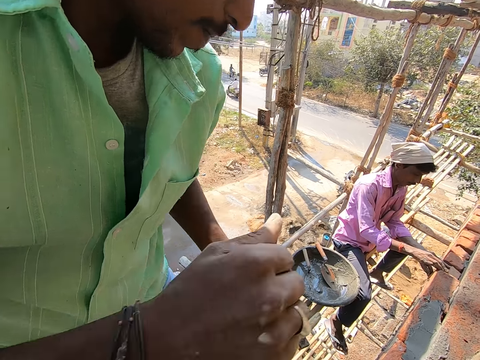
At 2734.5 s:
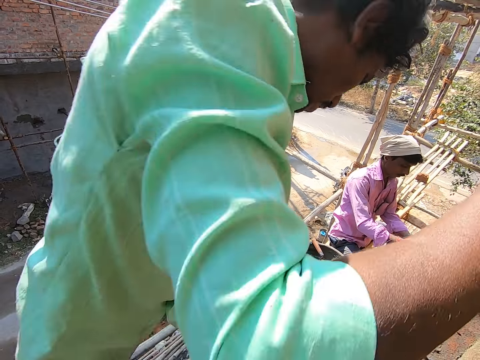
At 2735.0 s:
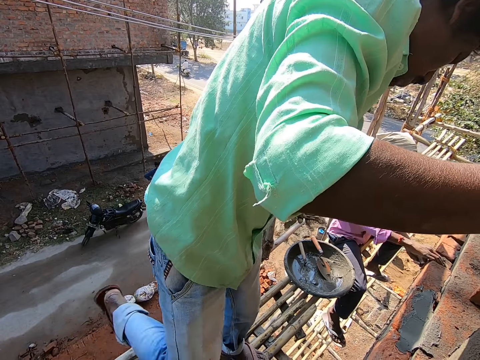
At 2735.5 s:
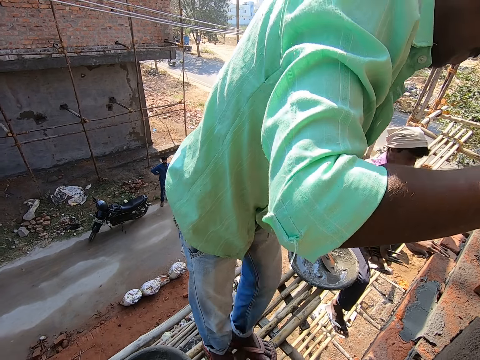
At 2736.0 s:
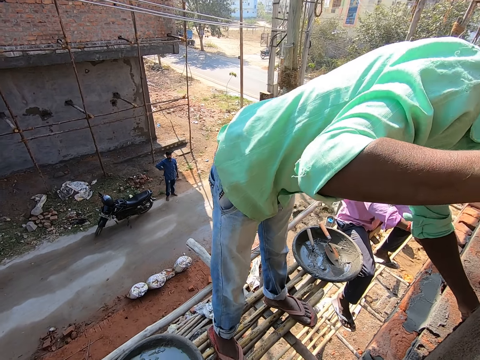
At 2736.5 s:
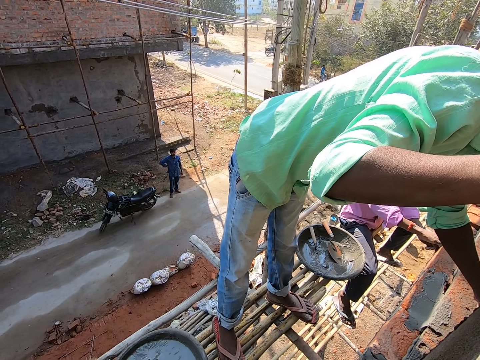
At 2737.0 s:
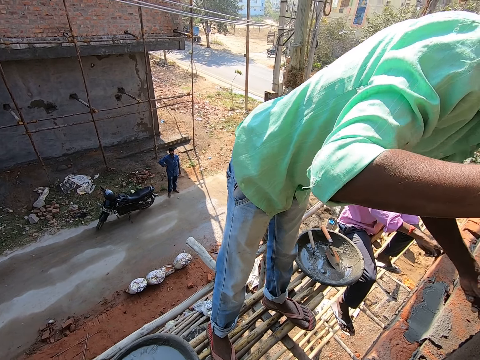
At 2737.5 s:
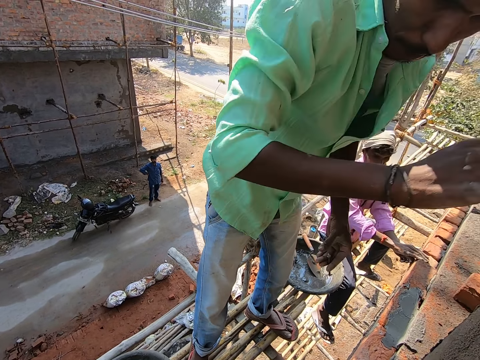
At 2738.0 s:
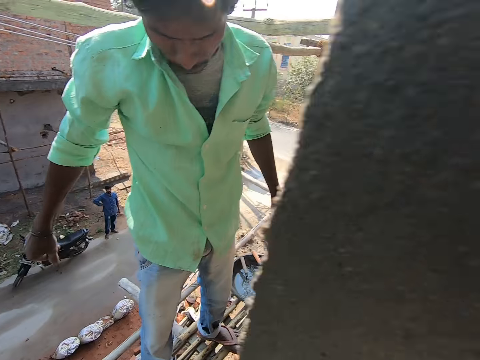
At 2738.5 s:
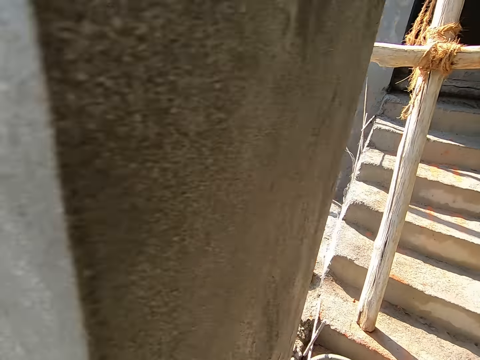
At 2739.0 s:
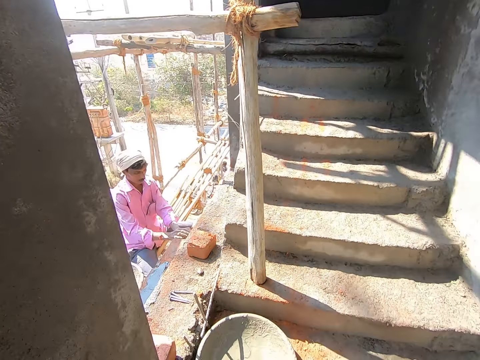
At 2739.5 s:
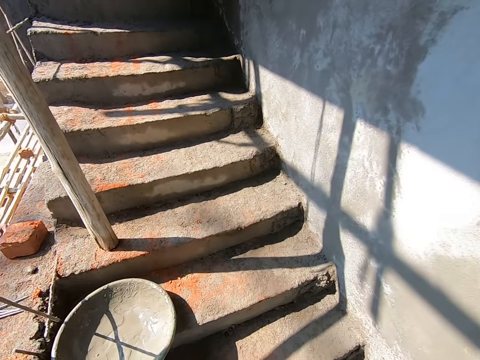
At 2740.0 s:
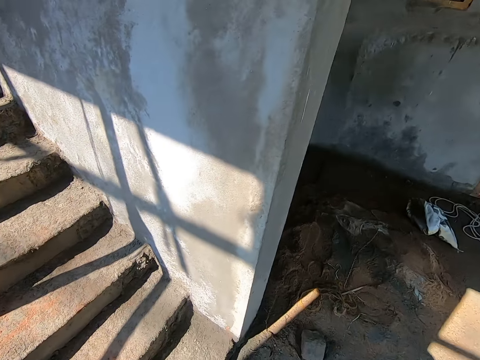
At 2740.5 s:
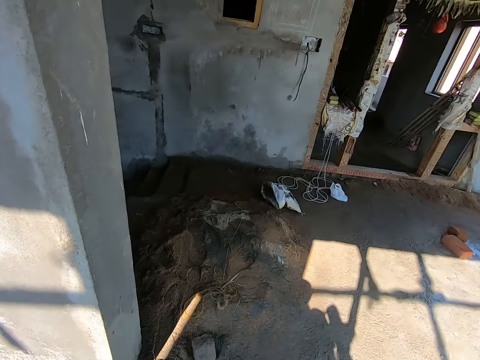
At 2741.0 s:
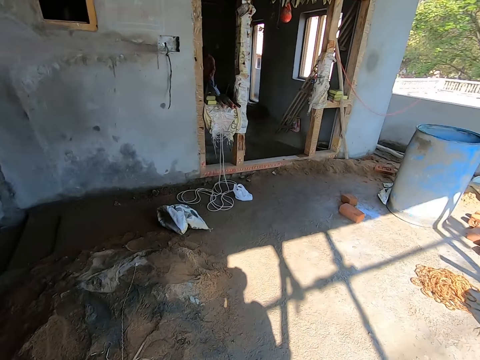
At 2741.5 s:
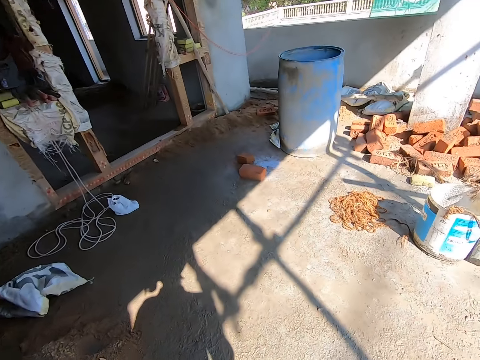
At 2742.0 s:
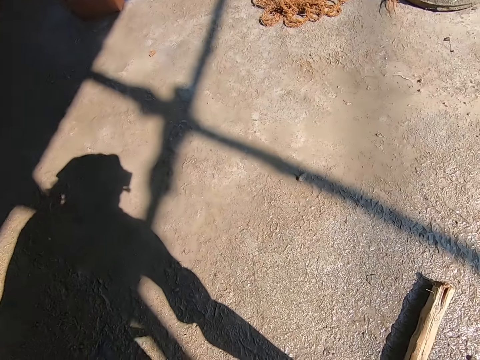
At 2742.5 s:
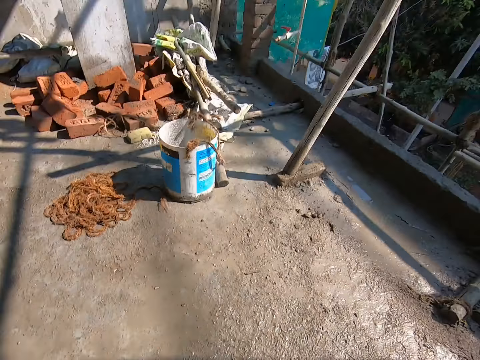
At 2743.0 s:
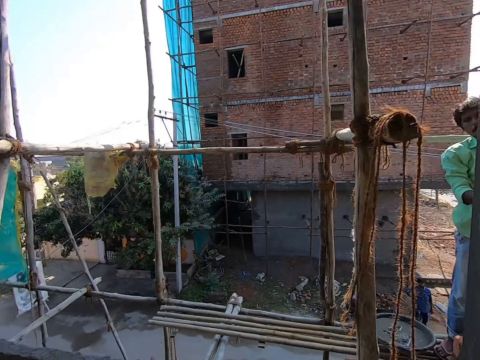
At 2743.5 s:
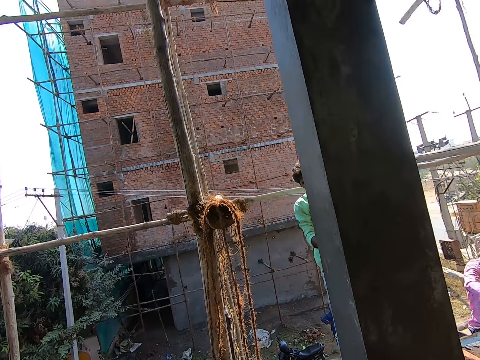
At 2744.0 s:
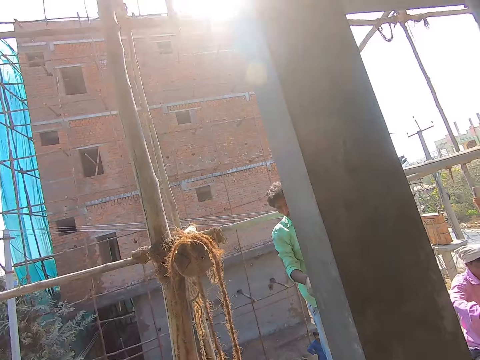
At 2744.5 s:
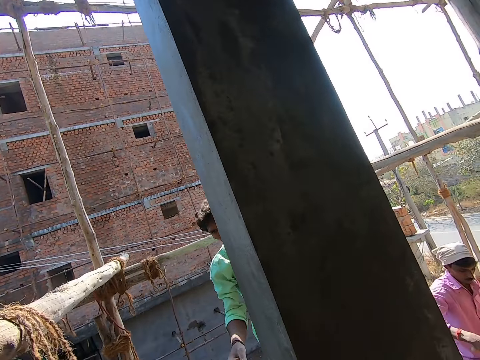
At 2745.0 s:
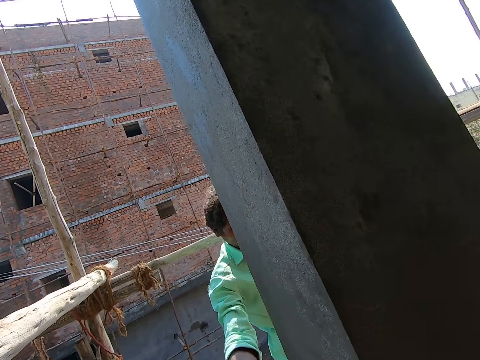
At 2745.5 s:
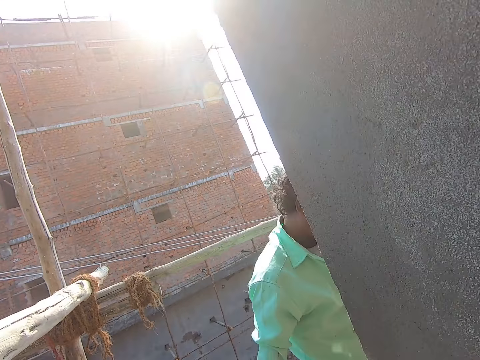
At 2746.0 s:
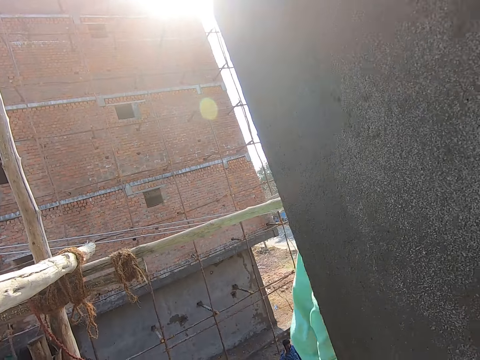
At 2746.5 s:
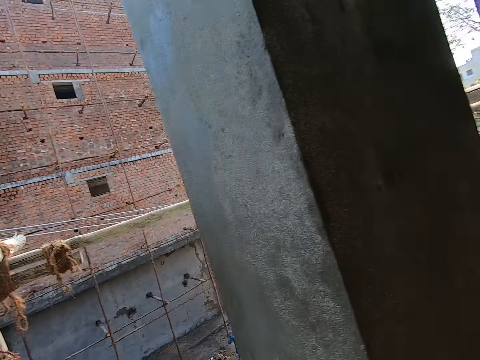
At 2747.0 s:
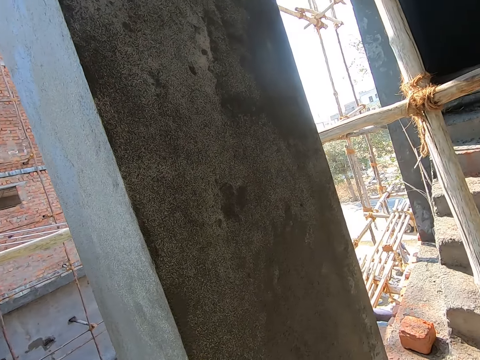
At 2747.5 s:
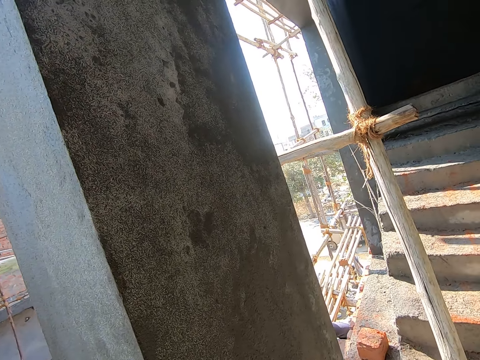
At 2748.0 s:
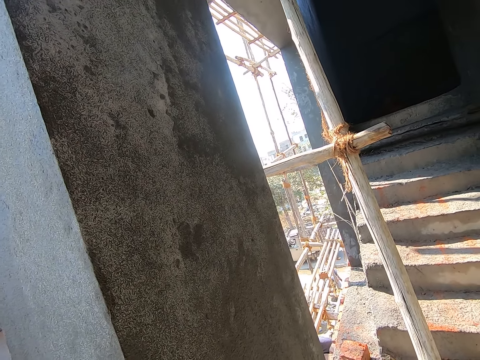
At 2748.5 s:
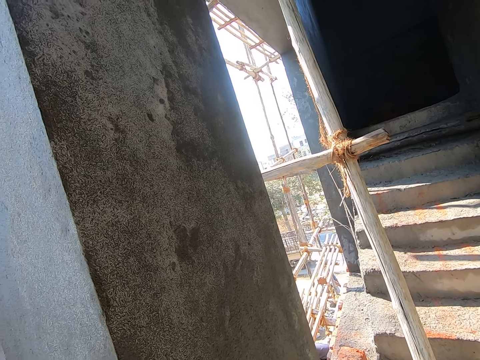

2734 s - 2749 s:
The camera wearer interacts with a man.

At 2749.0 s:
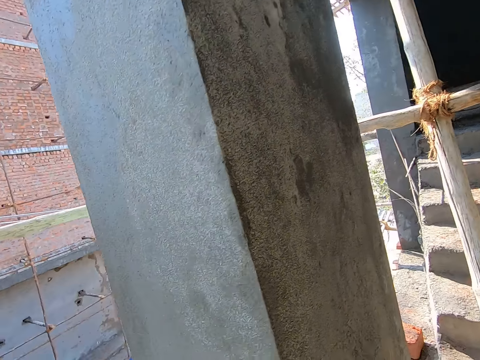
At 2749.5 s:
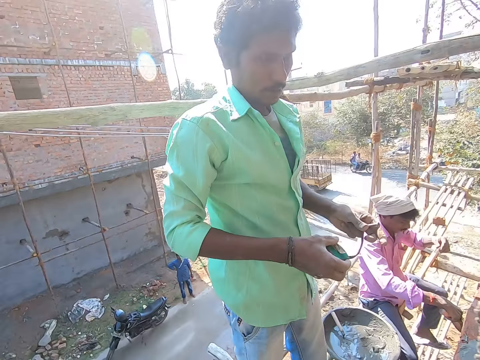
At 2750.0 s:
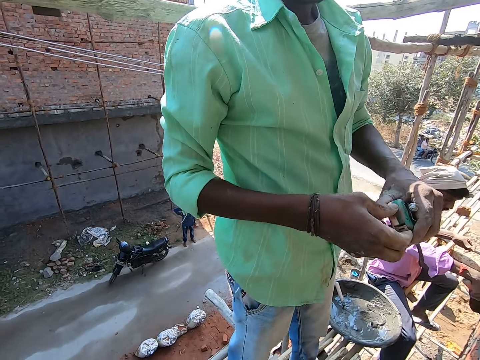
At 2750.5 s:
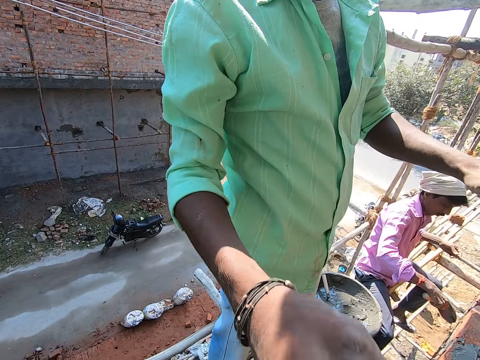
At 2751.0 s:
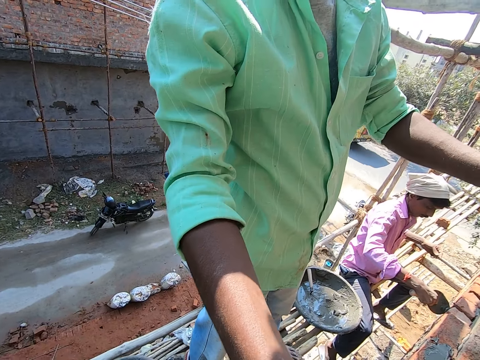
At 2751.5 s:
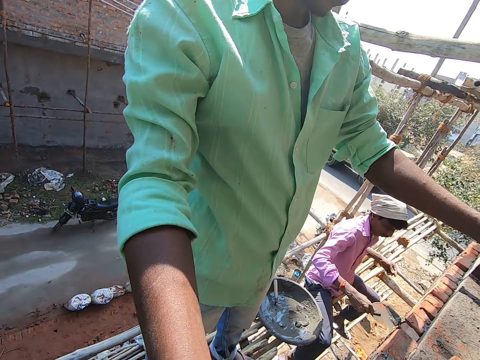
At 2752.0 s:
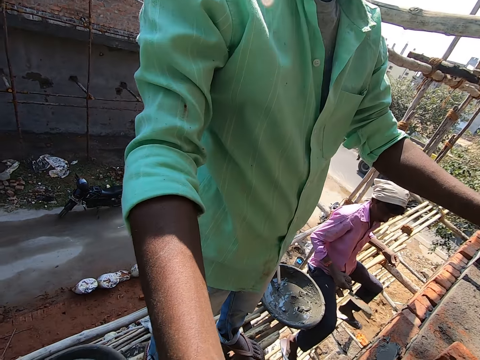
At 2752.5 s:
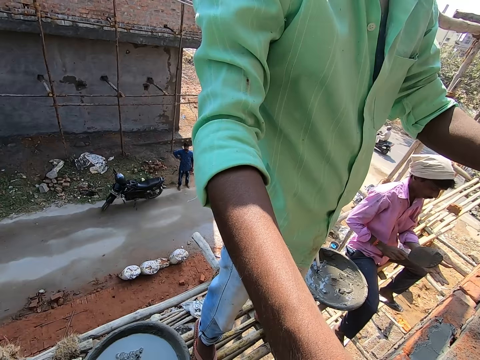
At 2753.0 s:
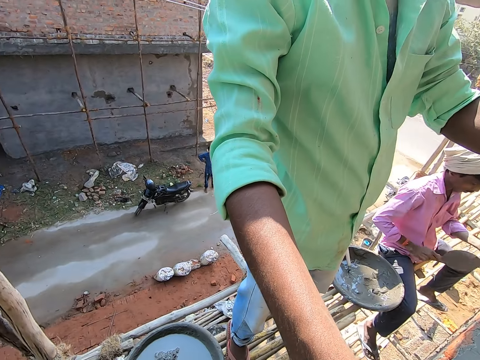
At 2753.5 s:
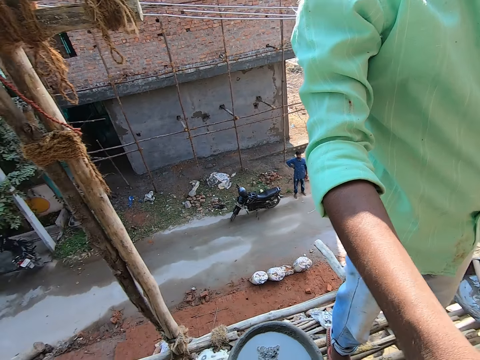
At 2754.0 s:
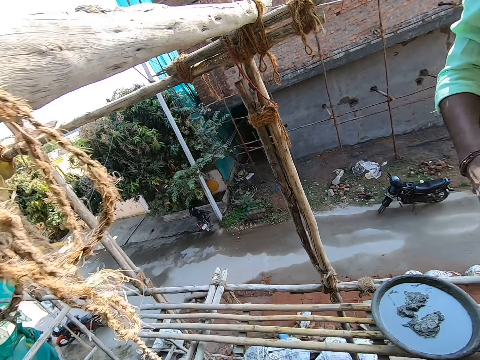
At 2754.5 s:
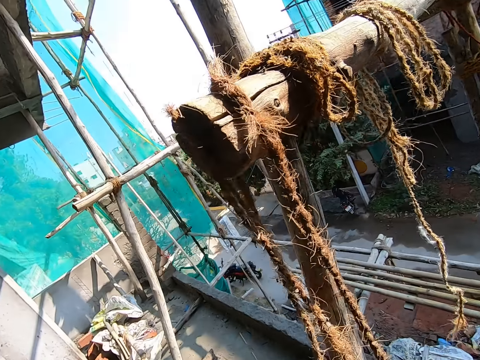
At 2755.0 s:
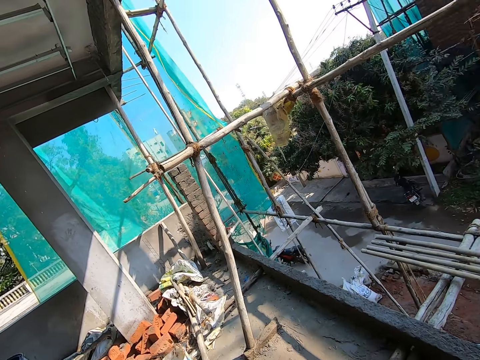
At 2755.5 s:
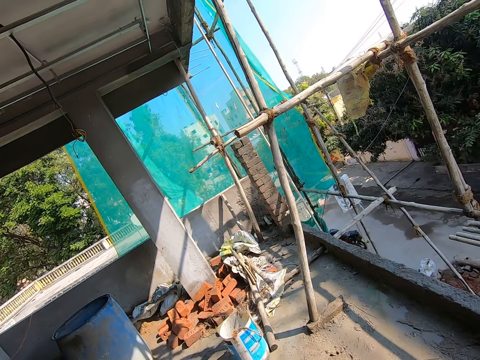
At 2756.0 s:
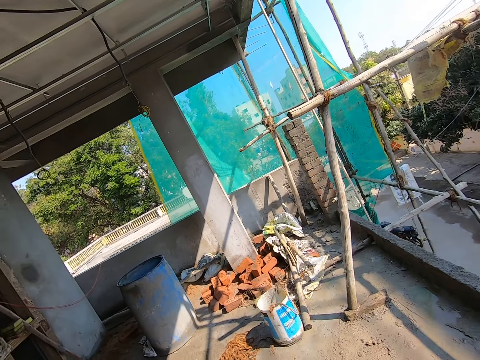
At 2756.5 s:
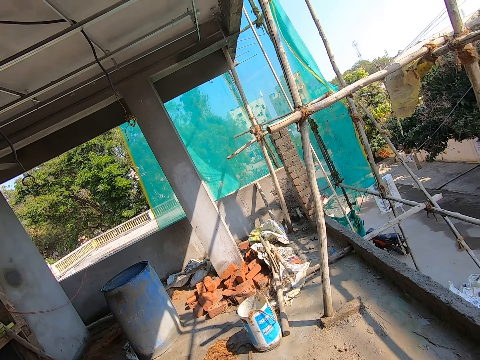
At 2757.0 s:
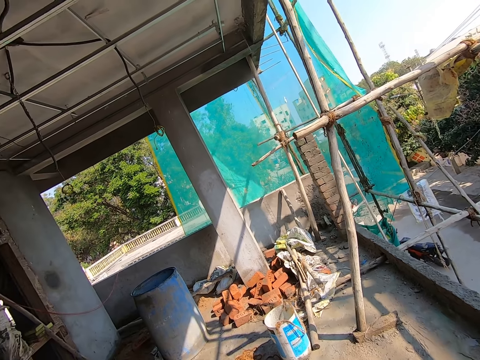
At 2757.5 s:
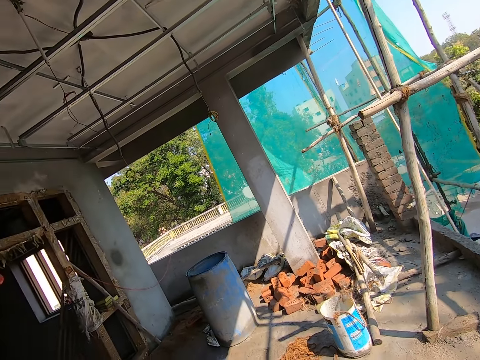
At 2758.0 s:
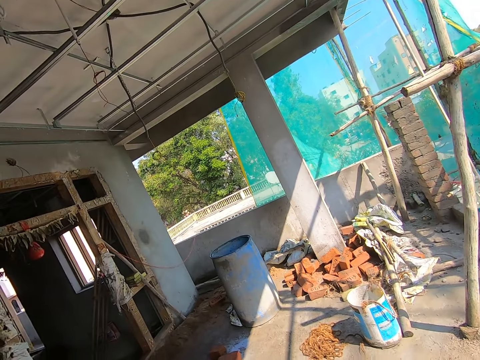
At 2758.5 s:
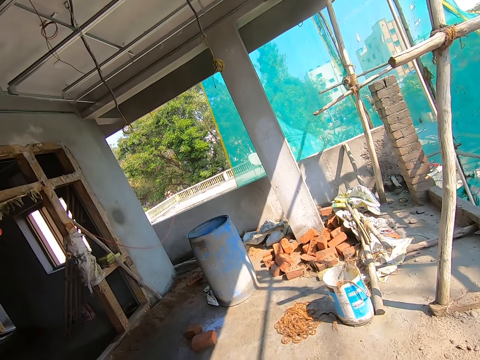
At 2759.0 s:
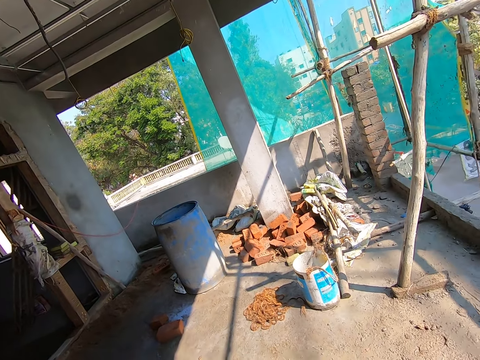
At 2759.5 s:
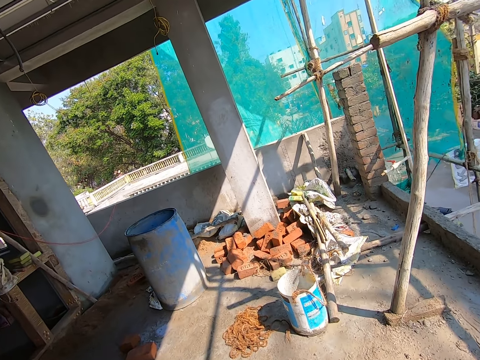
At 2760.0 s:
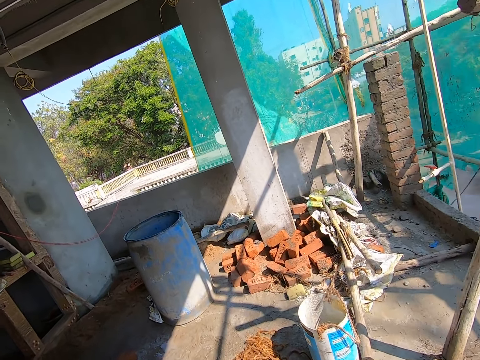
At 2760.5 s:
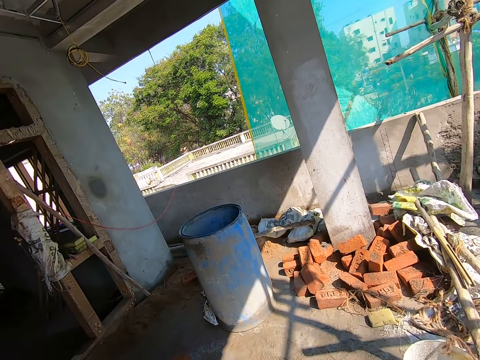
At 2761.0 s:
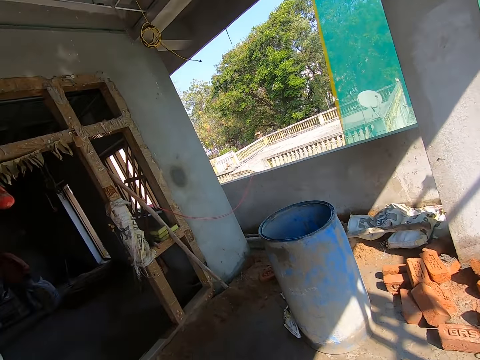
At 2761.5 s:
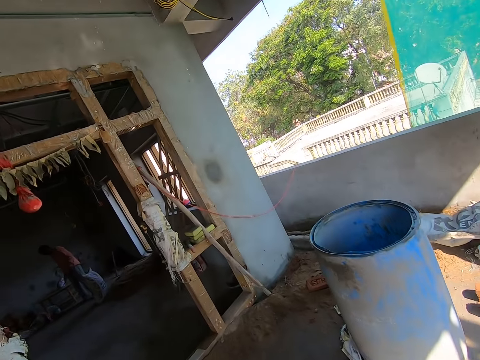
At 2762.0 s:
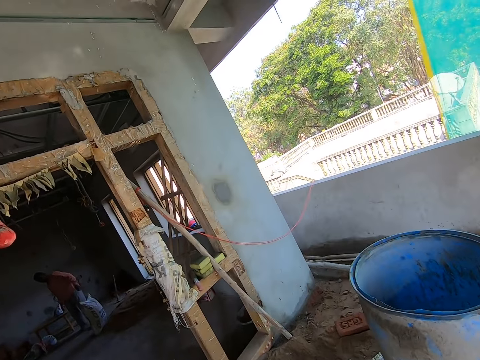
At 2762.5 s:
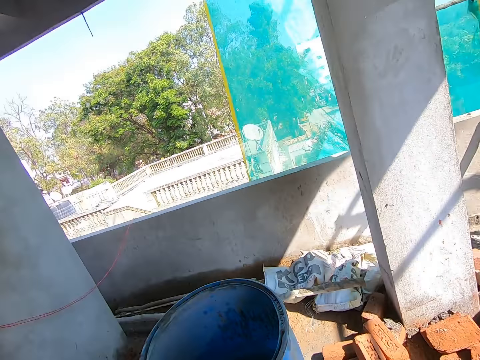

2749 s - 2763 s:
The camera wearer walks.
